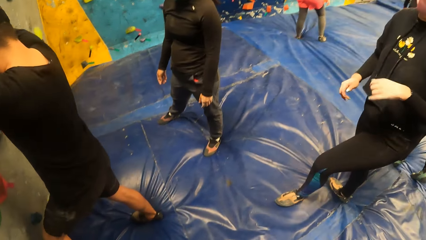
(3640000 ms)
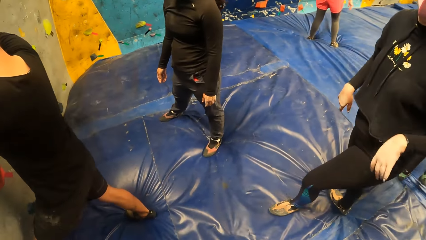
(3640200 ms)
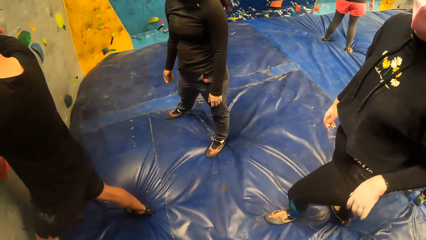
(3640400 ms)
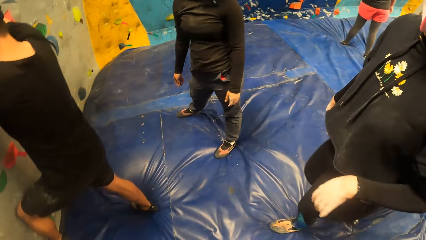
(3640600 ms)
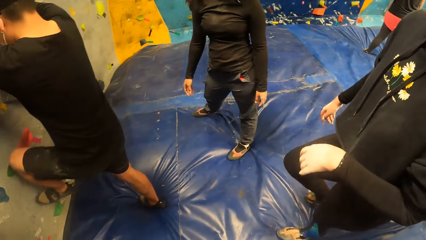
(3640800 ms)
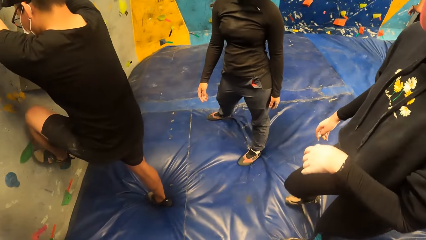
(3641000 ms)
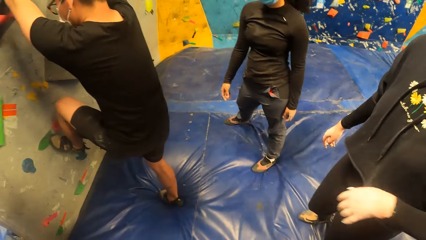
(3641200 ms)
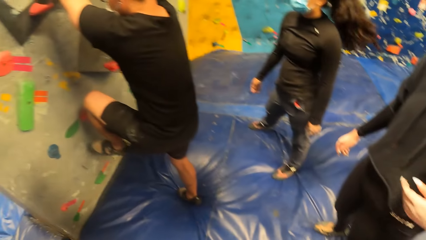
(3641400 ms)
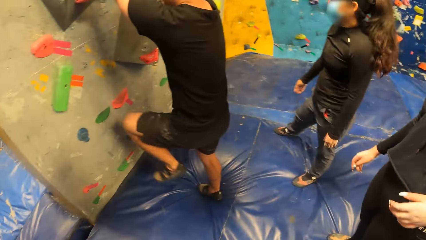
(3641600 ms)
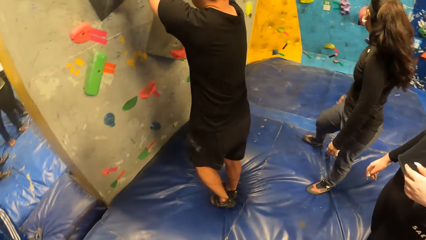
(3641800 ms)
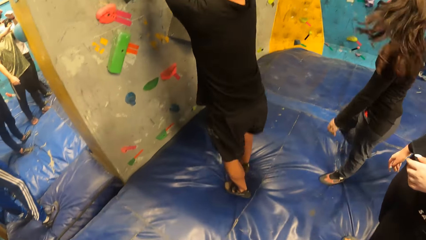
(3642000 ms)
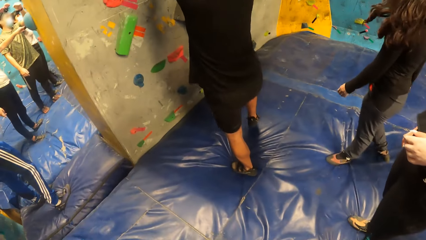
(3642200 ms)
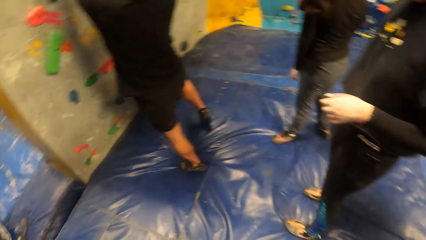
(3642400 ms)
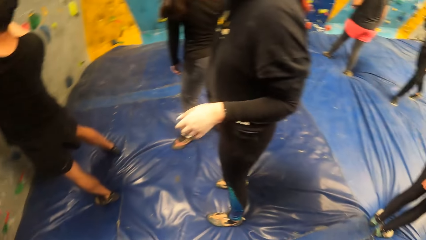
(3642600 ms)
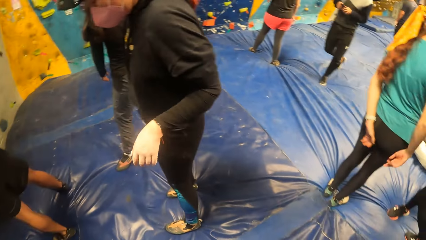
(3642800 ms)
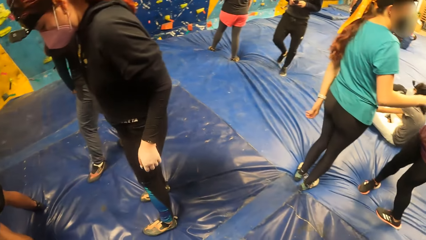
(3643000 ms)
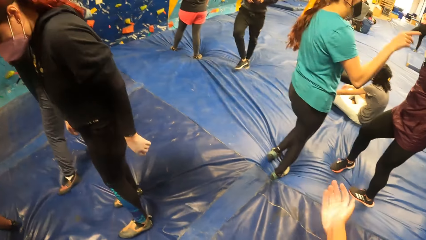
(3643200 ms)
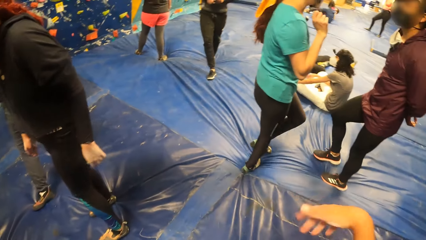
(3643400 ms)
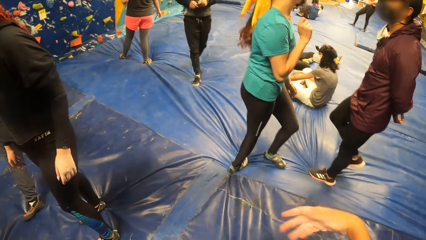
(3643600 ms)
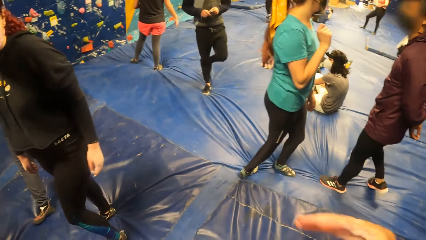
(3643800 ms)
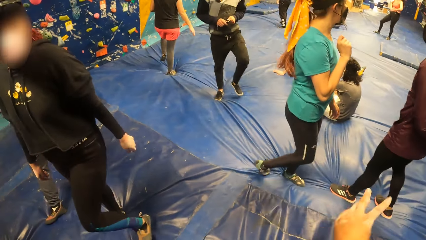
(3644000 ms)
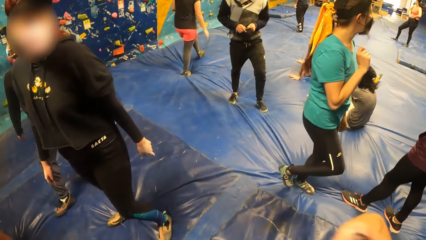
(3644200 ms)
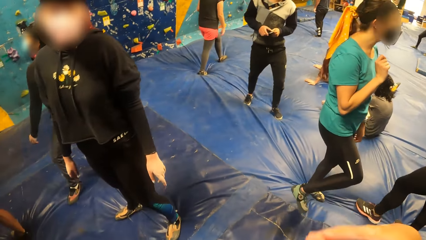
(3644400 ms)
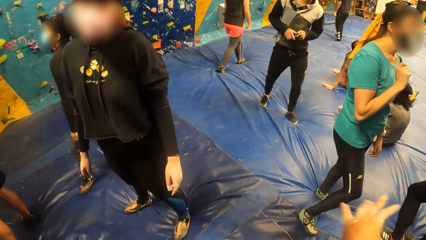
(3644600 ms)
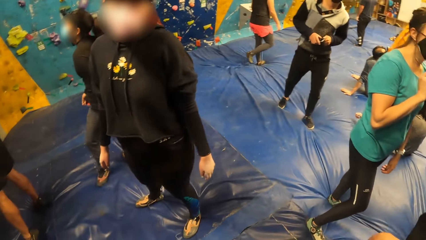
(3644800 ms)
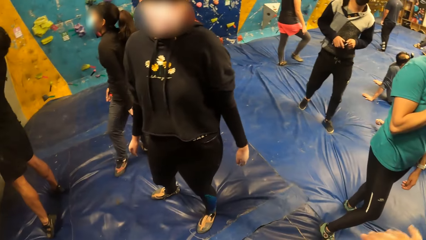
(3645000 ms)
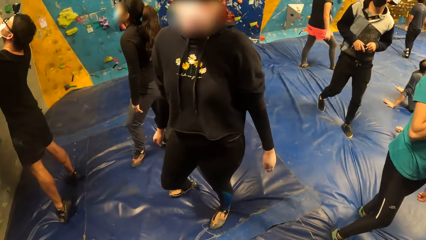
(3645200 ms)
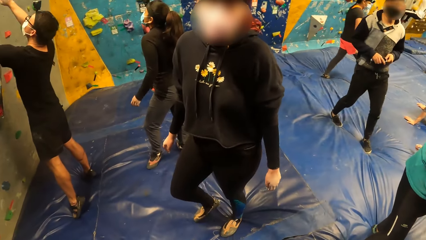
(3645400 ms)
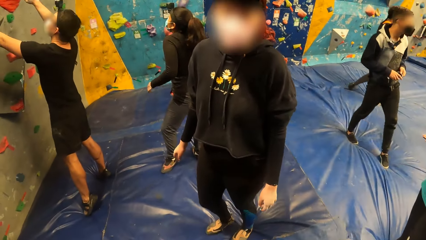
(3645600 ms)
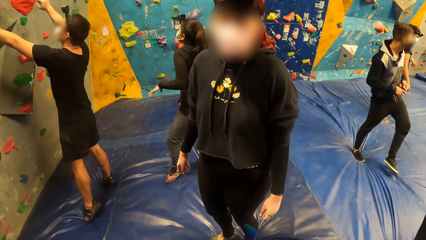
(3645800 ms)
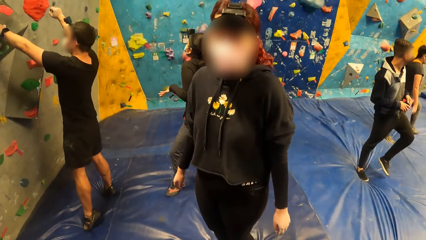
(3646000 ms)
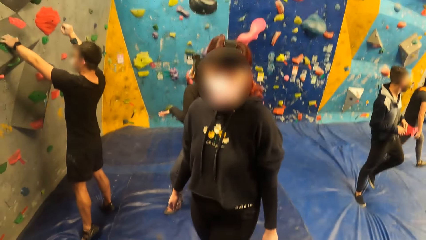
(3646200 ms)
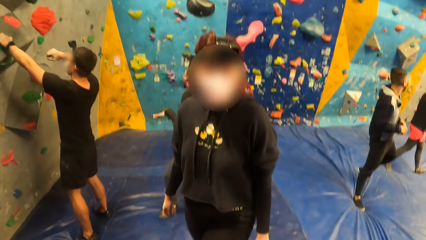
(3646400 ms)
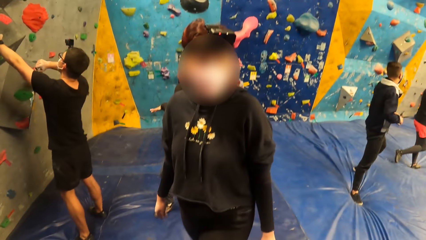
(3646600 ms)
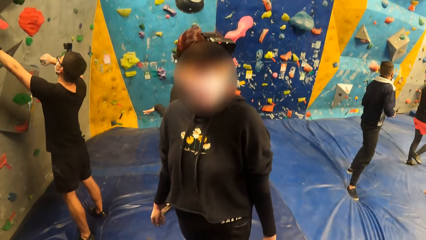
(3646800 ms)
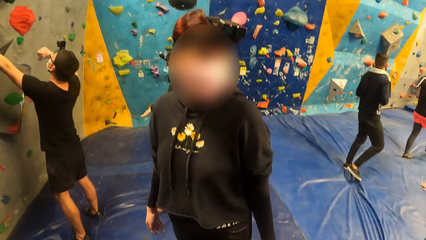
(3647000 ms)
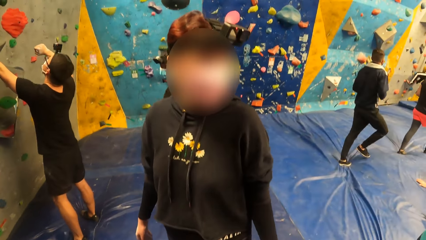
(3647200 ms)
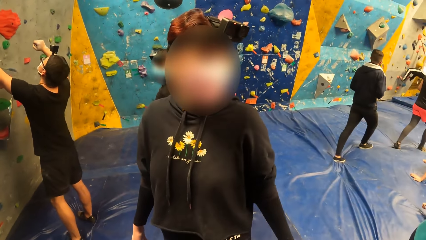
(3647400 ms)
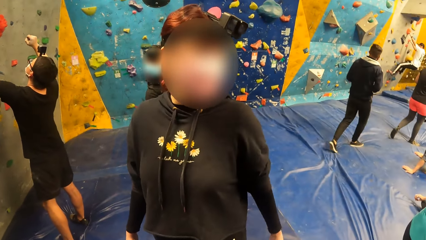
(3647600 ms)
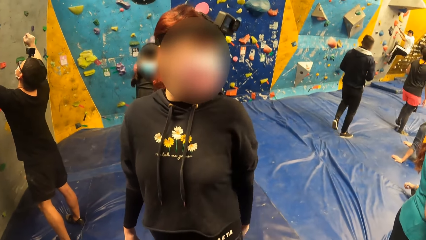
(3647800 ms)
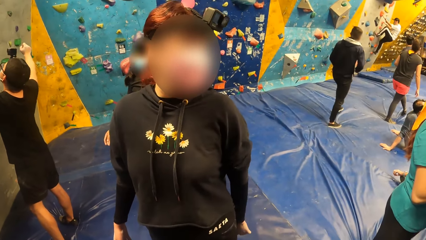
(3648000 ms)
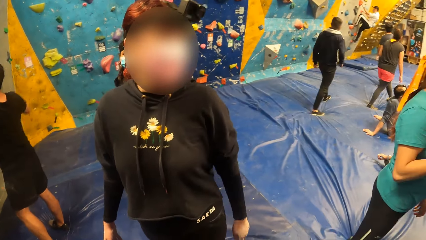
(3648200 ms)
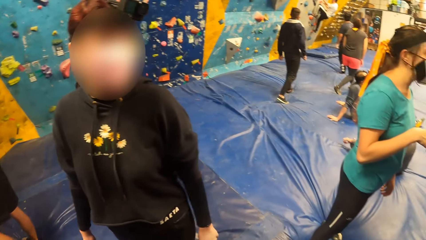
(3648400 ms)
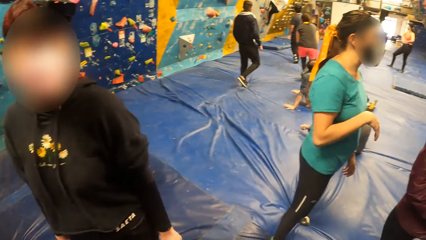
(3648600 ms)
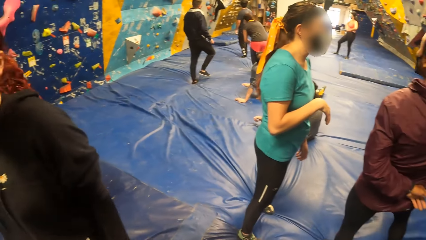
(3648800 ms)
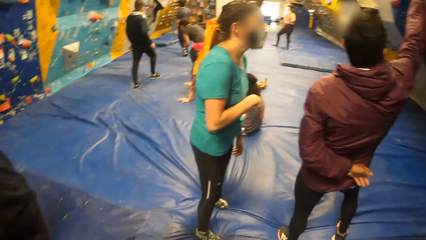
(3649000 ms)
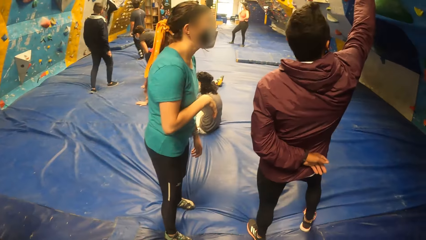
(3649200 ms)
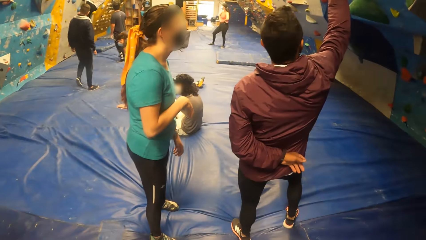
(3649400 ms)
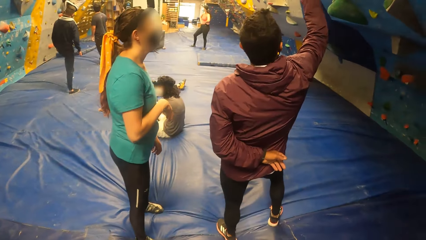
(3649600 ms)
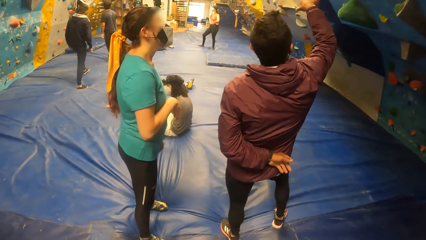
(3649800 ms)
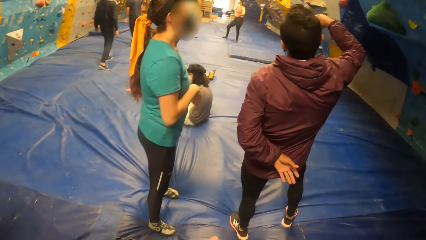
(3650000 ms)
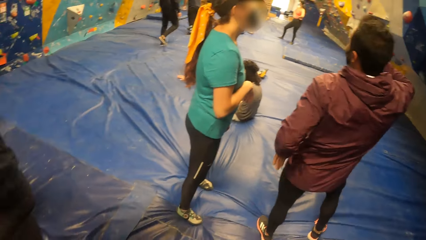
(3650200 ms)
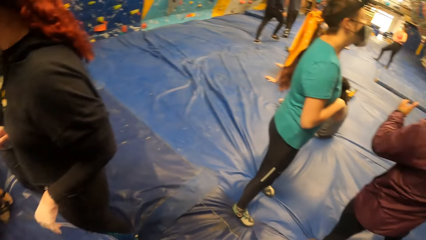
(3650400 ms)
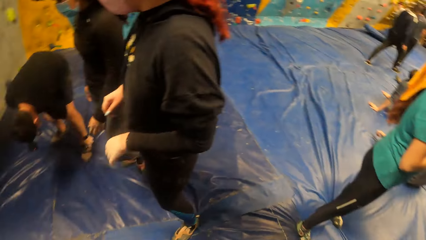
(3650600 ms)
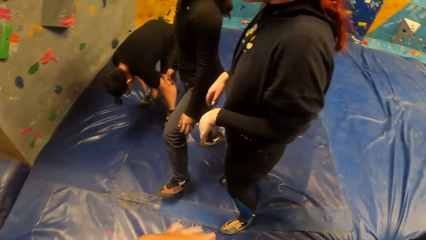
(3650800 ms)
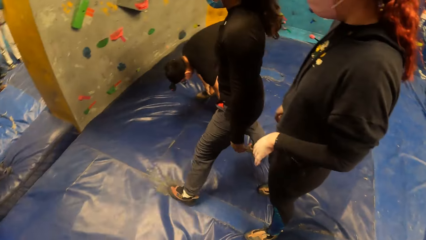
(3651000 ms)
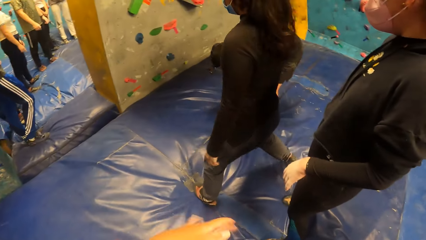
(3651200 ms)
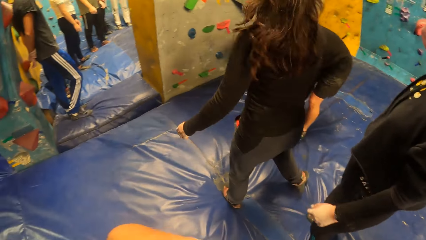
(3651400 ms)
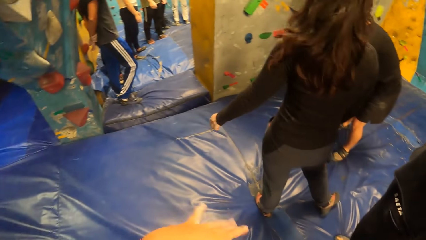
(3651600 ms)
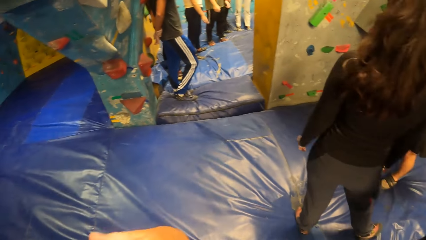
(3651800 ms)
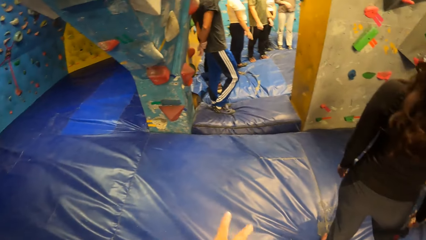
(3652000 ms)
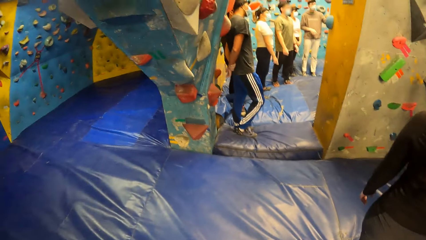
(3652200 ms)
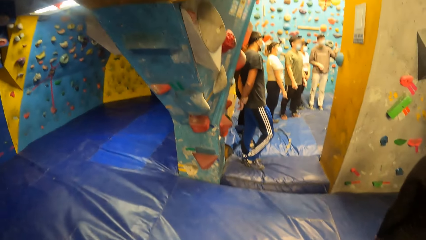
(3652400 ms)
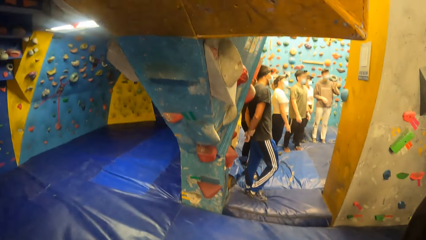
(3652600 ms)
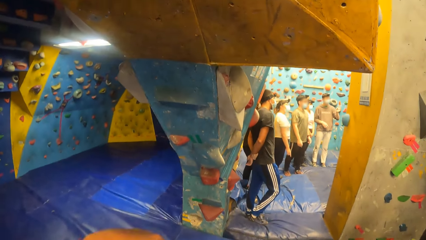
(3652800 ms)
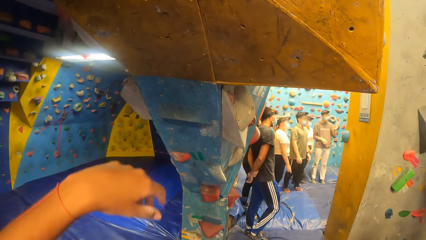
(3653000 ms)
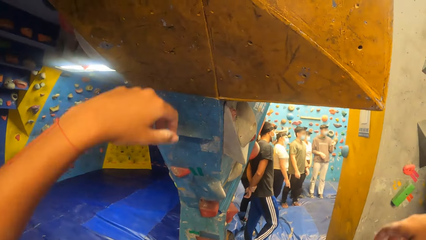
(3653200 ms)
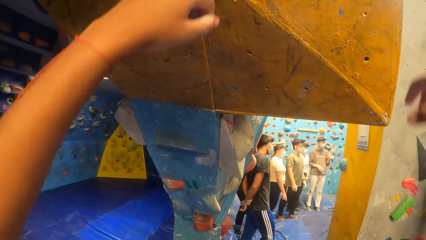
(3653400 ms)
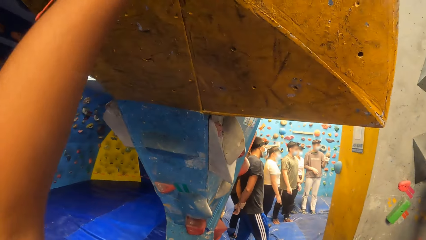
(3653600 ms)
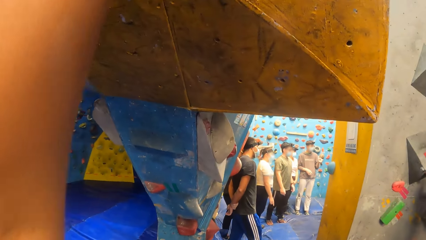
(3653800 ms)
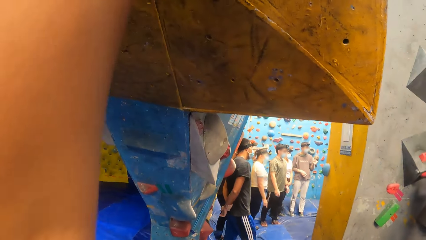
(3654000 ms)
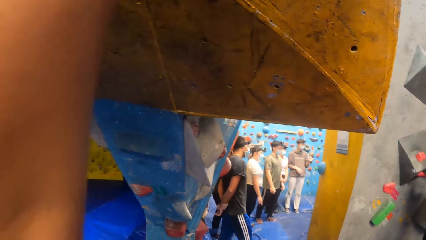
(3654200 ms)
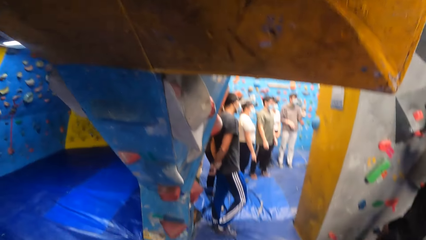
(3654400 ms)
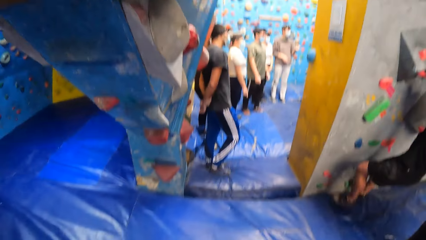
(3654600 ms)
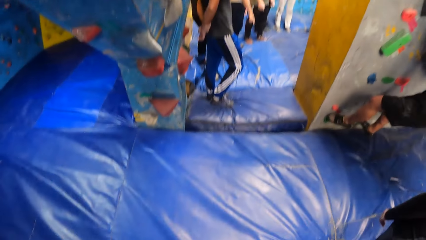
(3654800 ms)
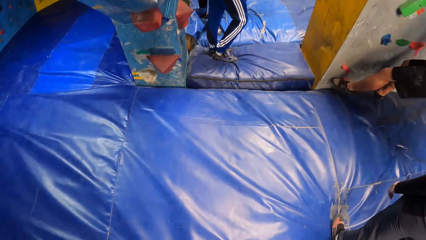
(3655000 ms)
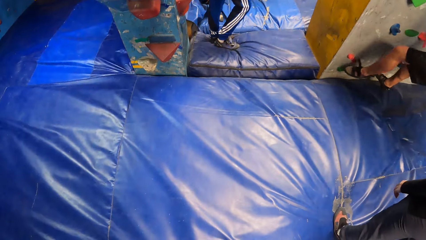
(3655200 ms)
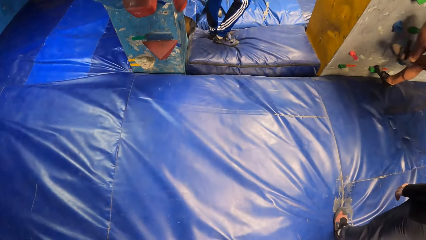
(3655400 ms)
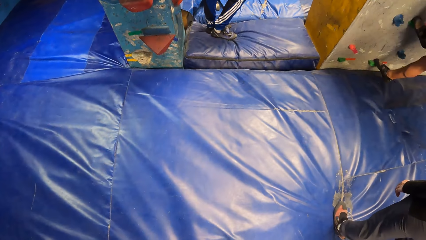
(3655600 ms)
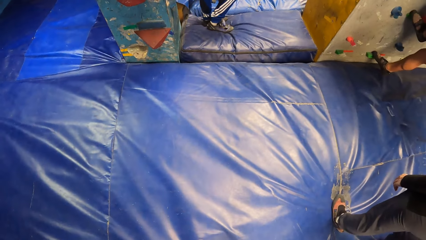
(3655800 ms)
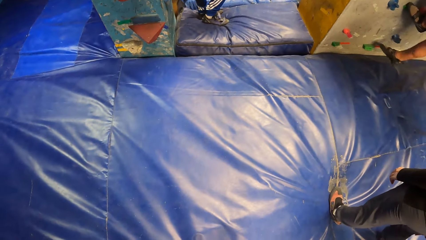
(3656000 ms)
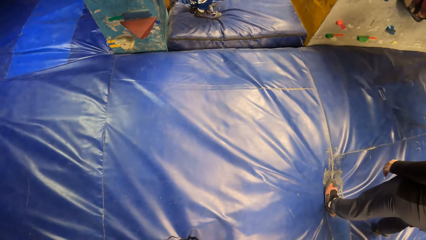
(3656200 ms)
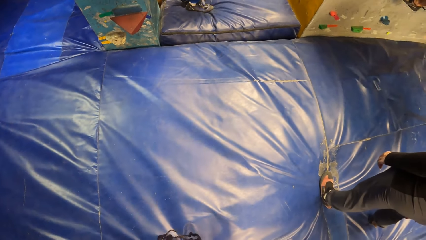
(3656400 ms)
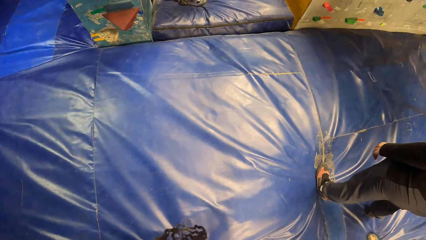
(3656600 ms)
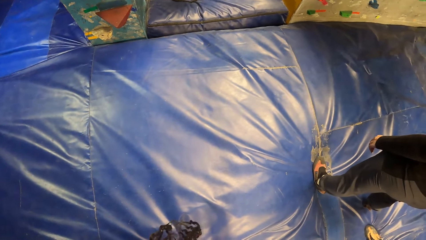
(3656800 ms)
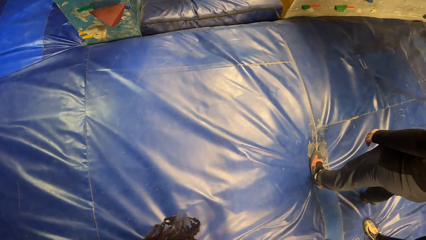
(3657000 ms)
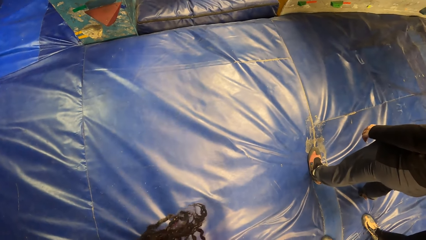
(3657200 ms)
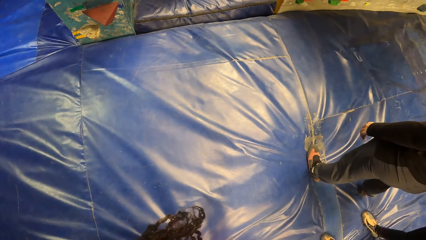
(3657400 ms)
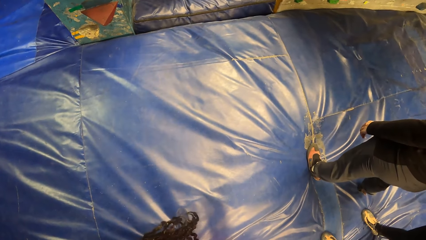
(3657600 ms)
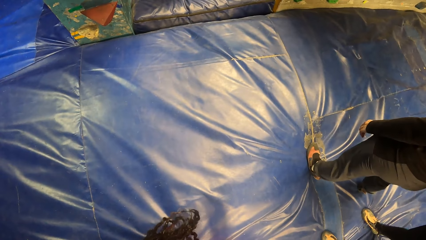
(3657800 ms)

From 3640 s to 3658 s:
The man climbs the climbing wall with climbing hold stones. The camera wearer looks around, shakes a hand and rubs their hands together. Another man interacts with the woman. The camera wearer looks around and rubs their hands together. The first man climbs the climbing wall with climbing hold stones. The camera wearer raises their hands up.
